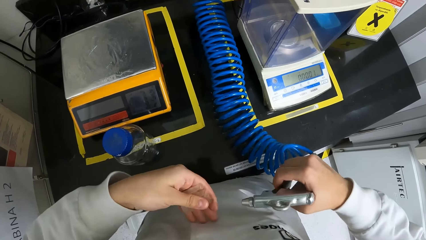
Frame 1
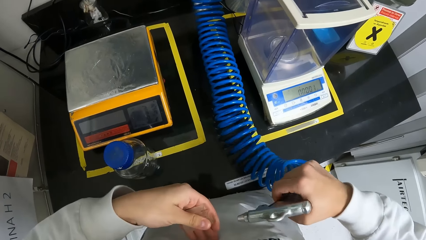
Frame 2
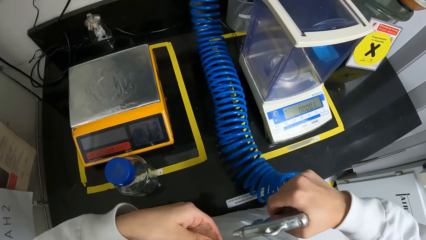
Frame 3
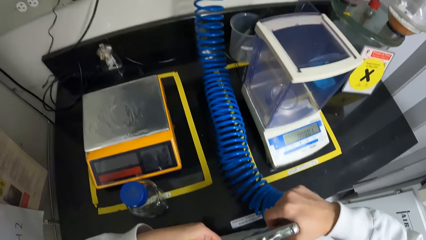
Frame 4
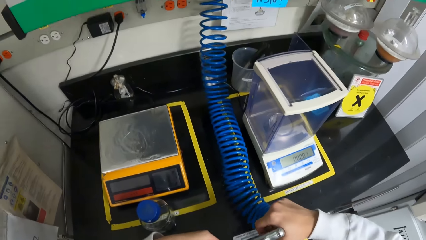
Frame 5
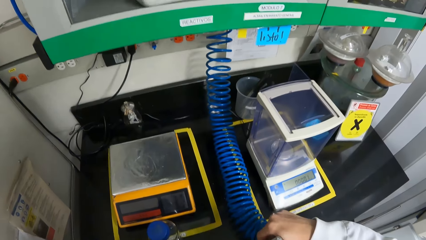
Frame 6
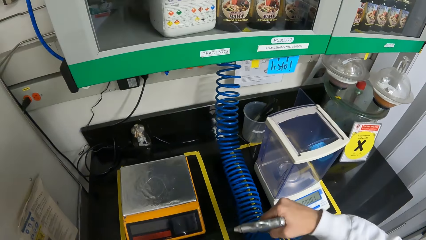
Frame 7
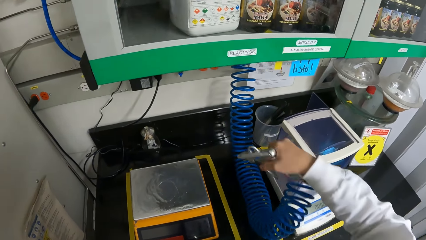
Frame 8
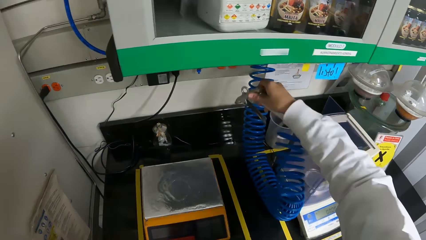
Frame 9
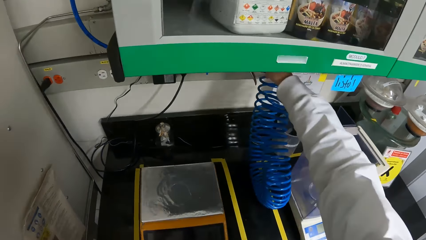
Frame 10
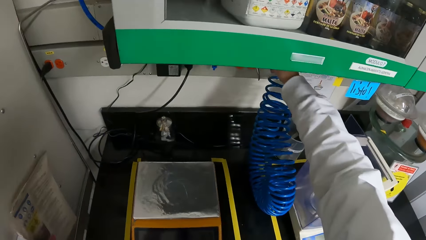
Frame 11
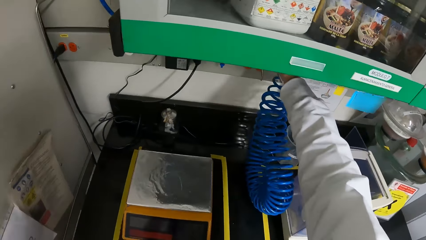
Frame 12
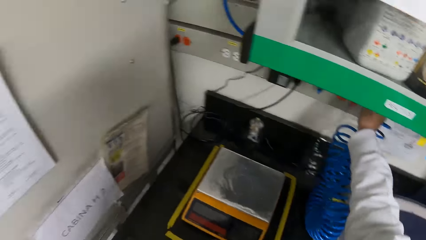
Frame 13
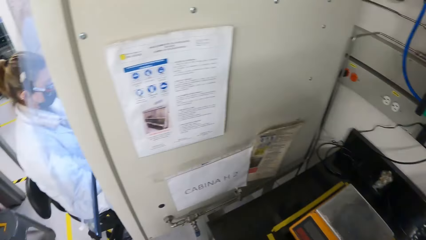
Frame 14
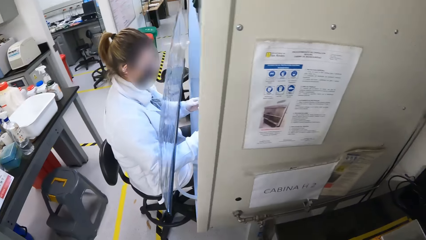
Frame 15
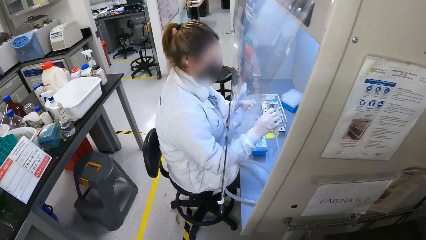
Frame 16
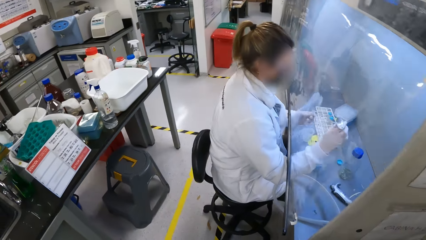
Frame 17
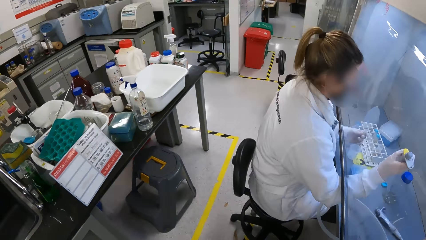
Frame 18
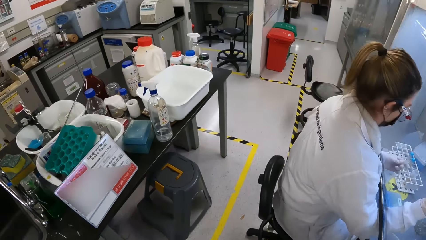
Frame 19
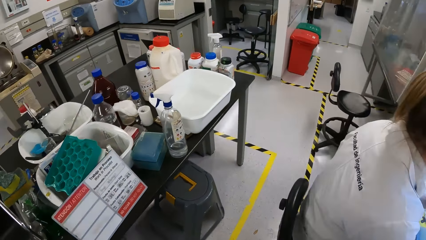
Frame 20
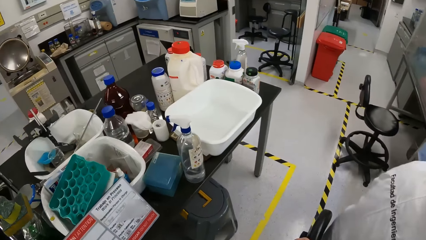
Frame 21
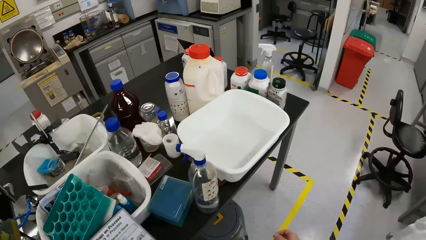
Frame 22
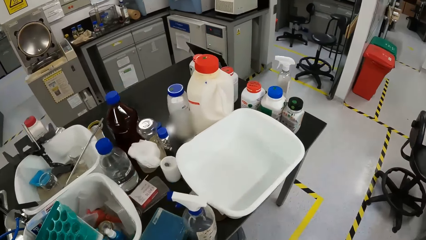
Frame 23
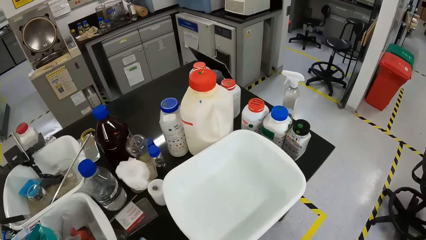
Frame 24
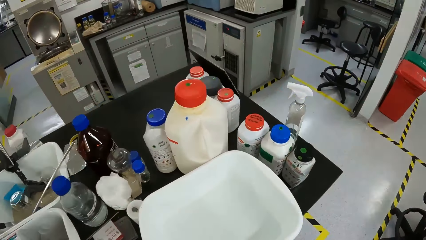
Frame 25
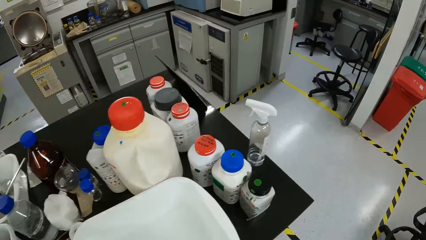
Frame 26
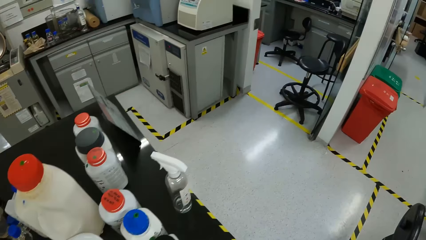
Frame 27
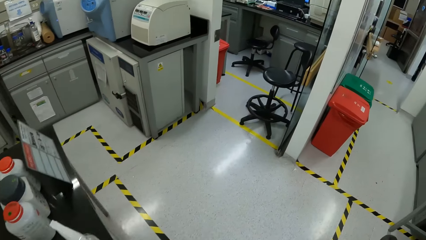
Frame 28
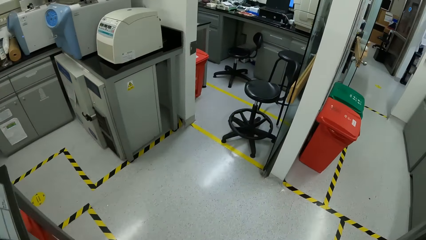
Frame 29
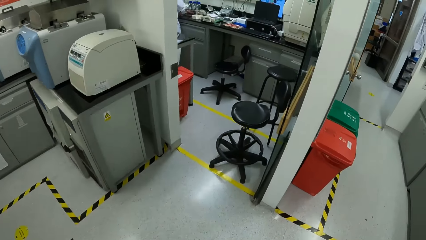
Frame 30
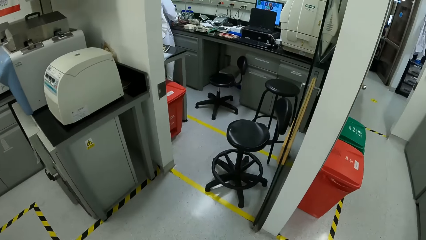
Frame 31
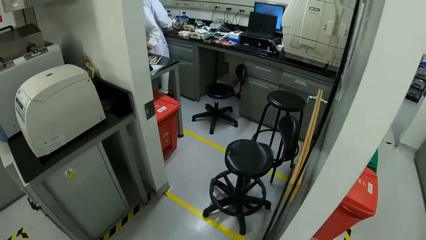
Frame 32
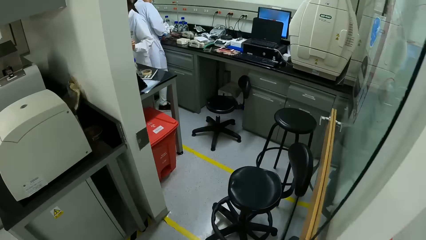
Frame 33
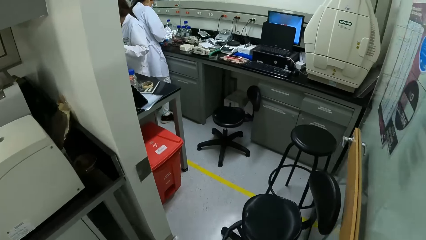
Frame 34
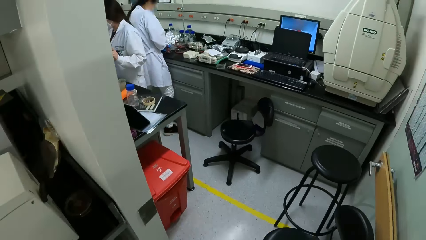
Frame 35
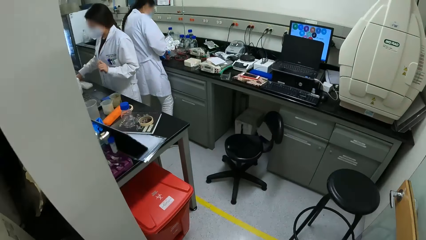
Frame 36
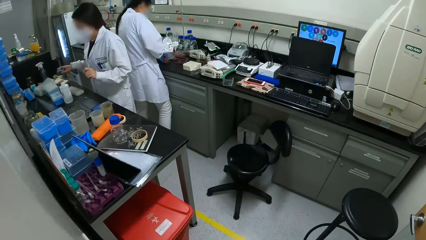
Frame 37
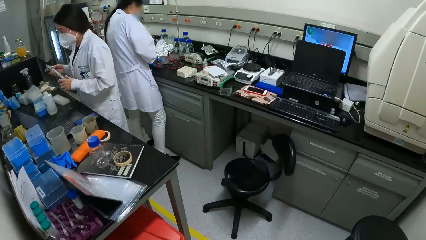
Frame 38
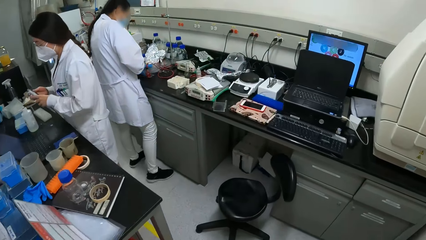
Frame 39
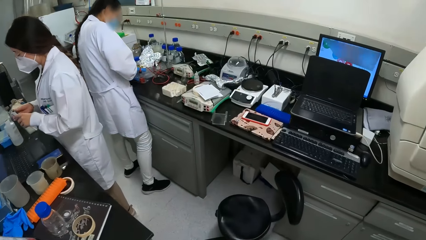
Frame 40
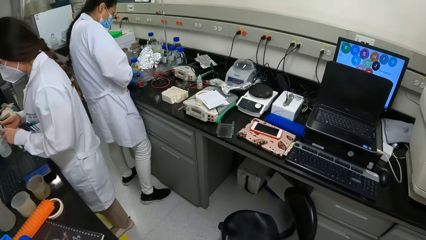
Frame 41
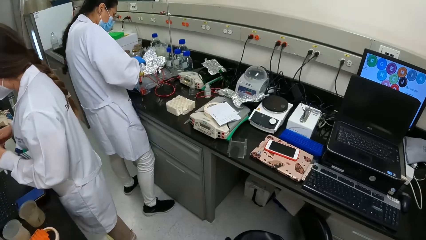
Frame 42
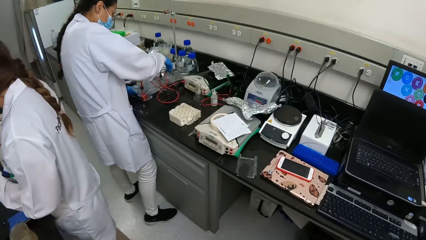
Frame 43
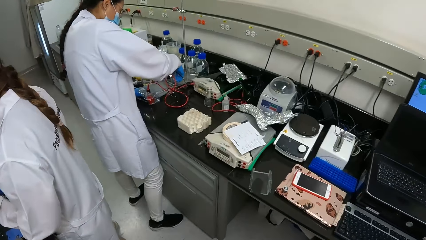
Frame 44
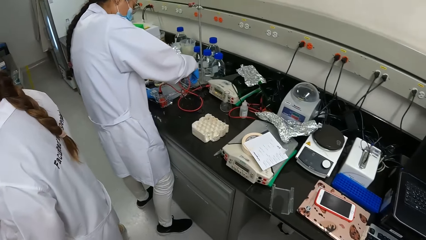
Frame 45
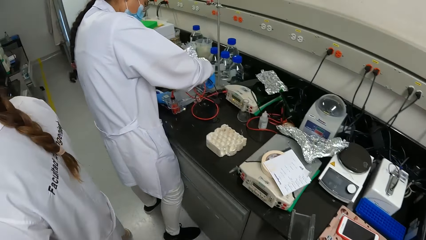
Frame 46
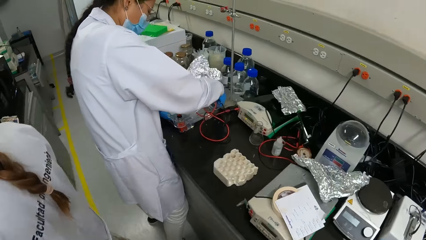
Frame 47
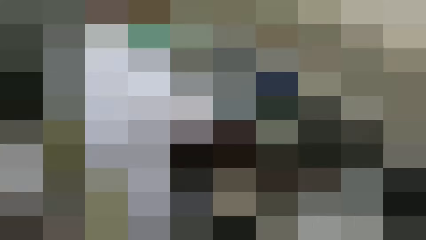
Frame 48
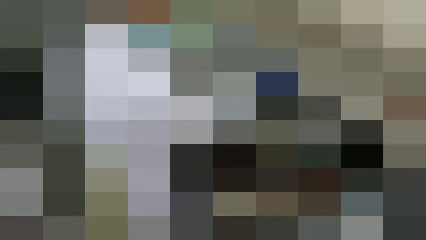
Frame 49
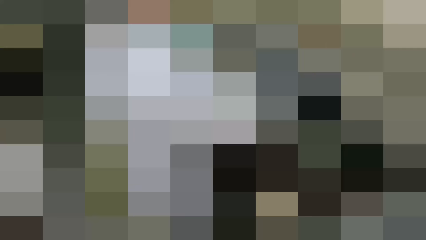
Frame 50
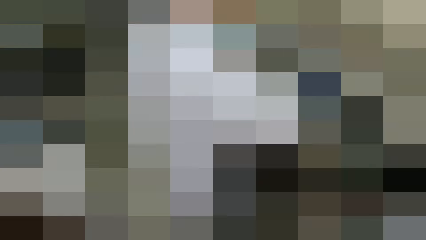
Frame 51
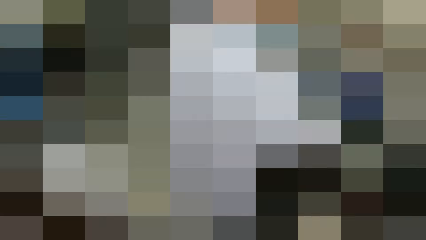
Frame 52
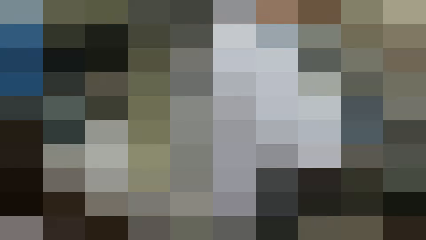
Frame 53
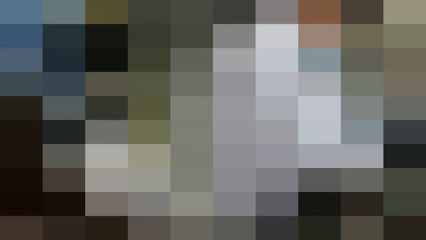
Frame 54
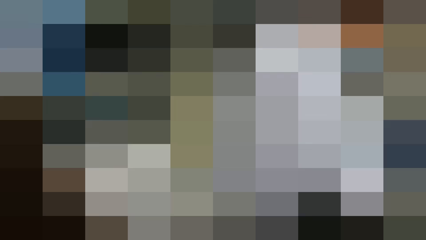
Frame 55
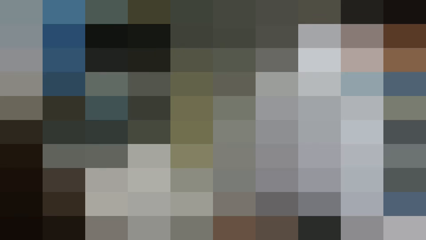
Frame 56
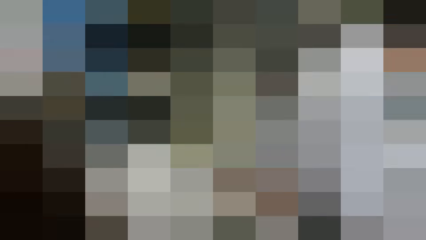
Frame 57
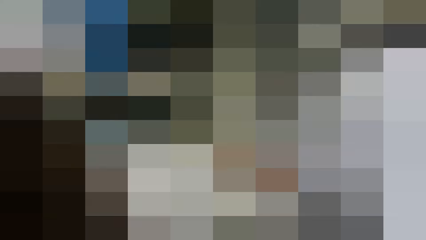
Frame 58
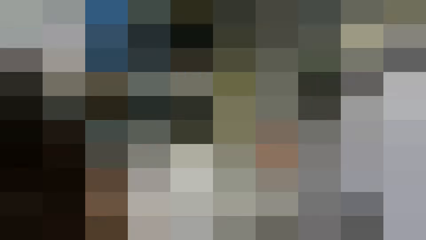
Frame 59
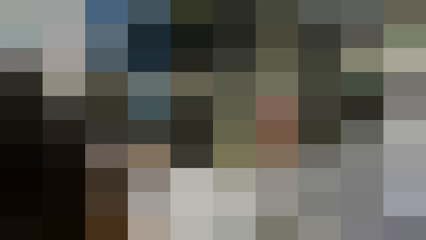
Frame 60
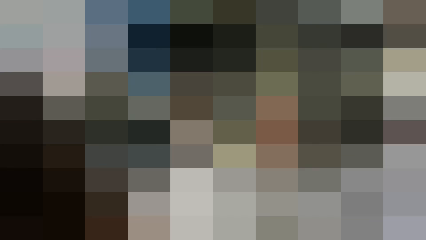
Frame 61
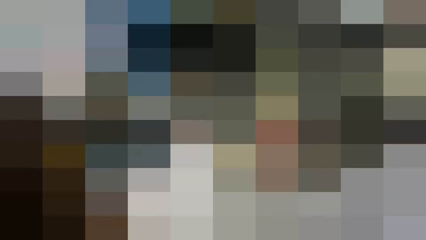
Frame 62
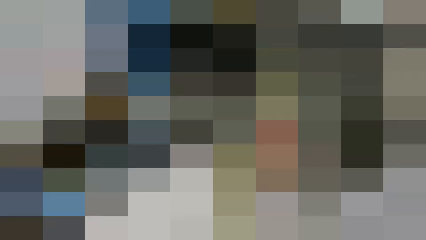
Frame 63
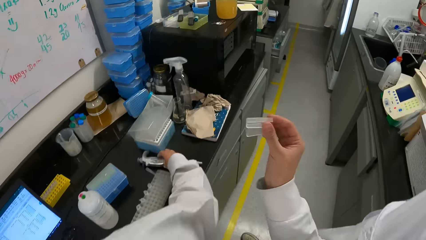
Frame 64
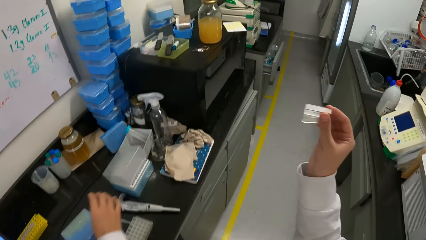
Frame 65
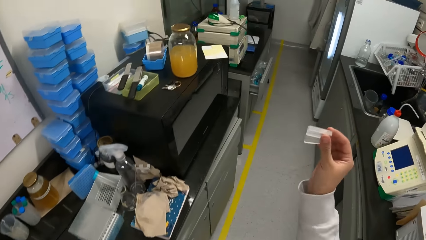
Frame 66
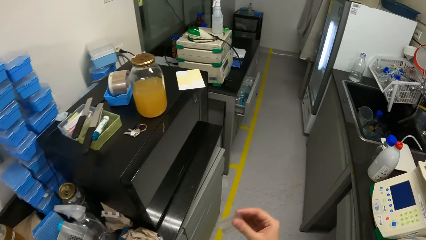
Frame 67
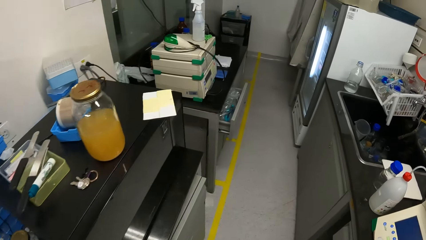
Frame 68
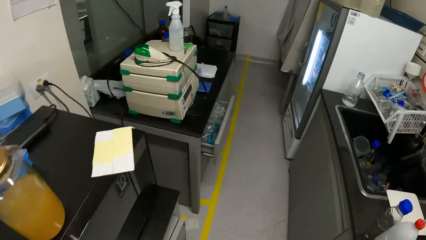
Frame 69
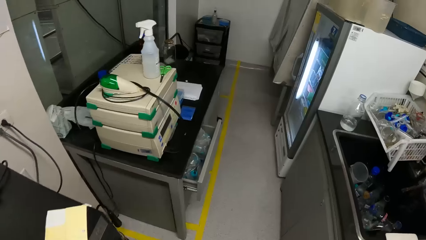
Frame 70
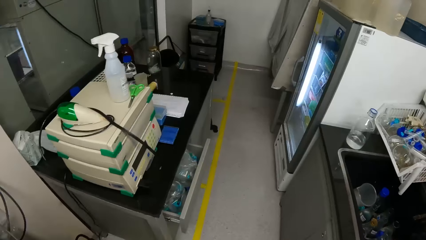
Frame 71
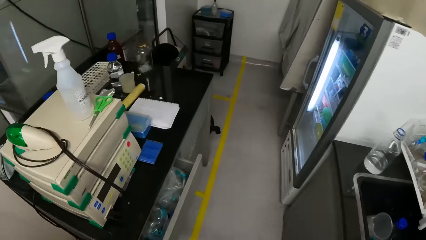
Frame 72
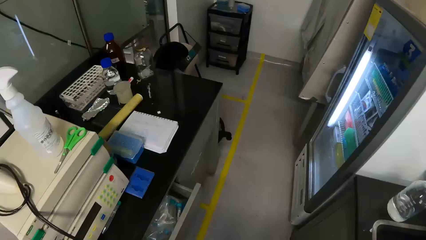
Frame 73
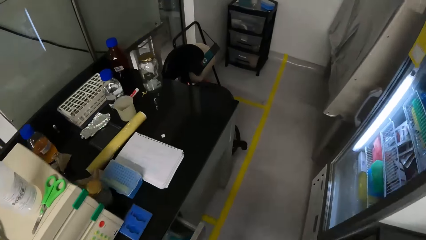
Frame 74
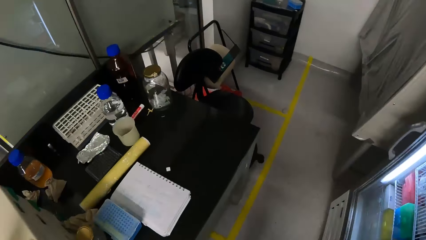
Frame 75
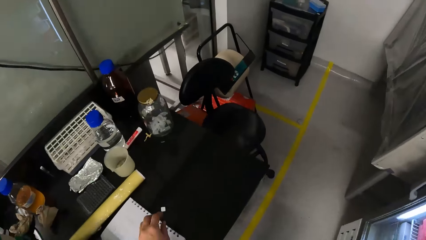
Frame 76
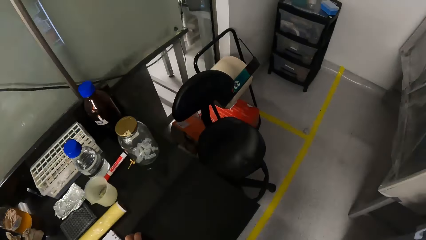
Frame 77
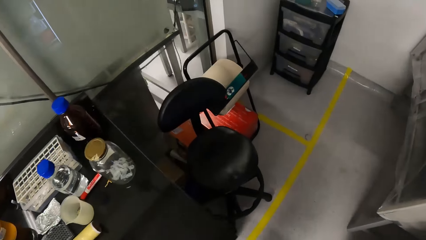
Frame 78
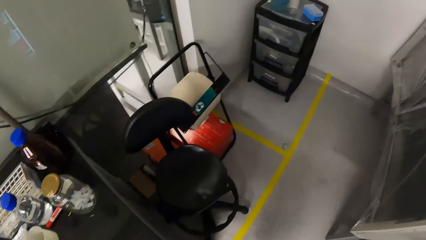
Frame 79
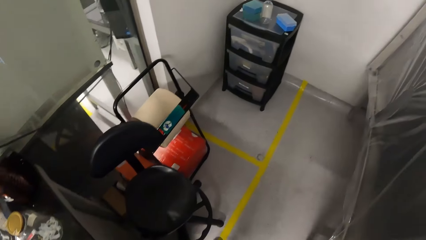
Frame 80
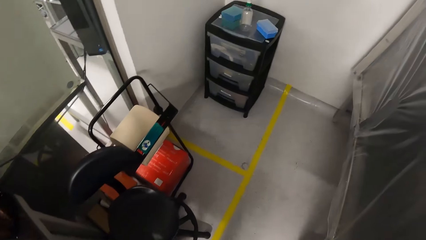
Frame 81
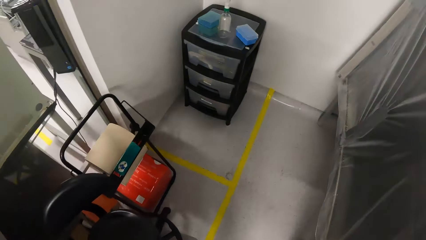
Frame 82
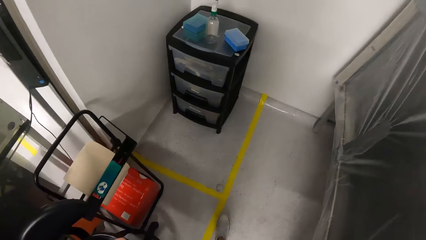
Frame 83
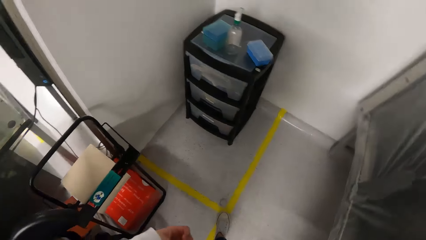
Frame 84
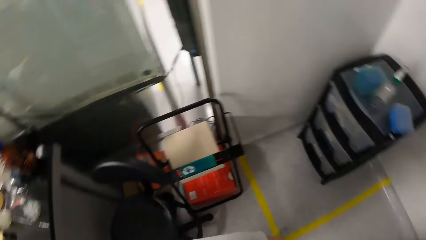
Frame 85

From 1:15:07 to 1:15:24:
The camera wearer hangs the dry cleaner pipe on the hook on the wall. They look around the laboratory. They walk around the laboratory.
